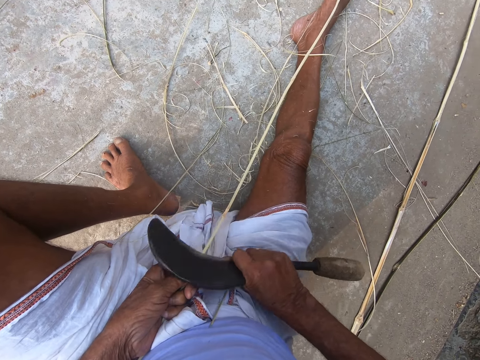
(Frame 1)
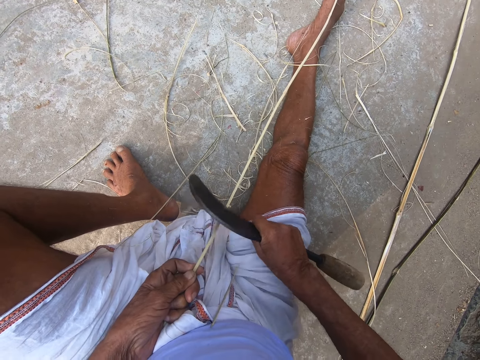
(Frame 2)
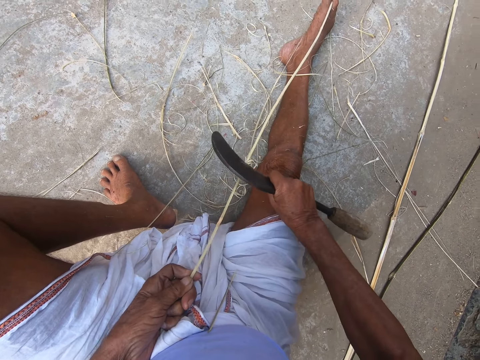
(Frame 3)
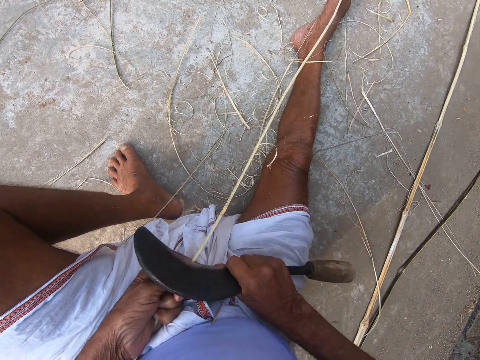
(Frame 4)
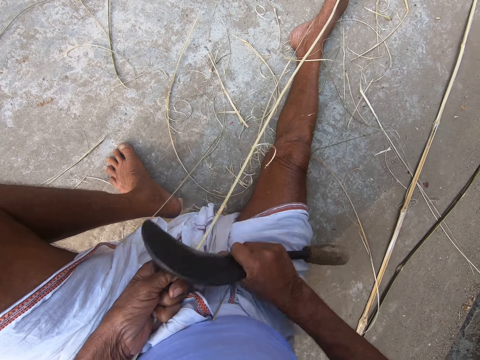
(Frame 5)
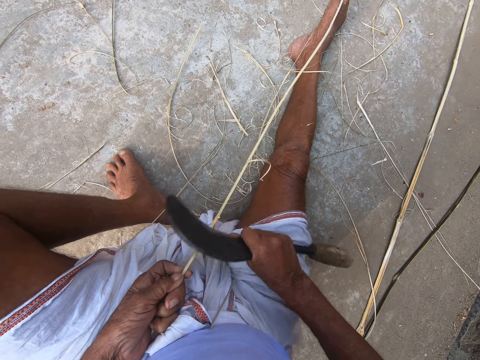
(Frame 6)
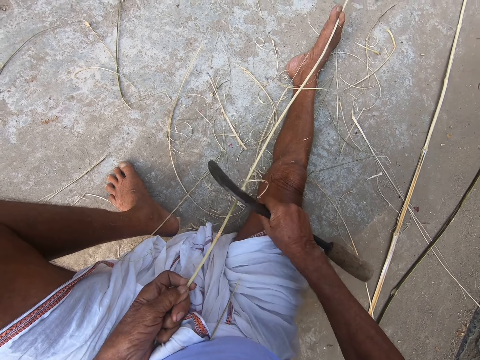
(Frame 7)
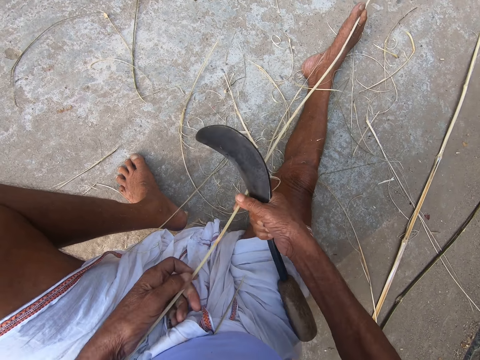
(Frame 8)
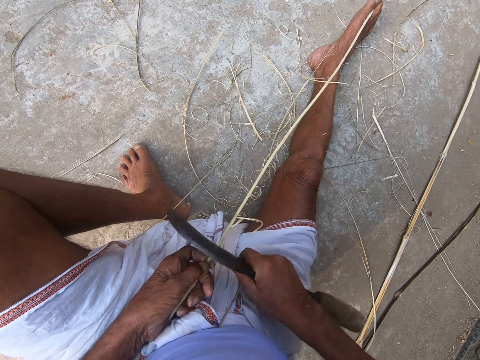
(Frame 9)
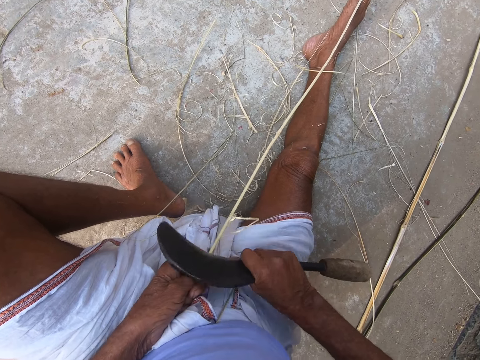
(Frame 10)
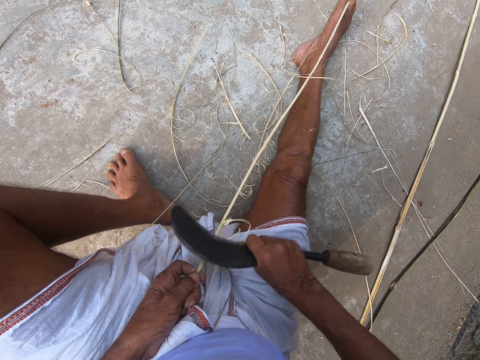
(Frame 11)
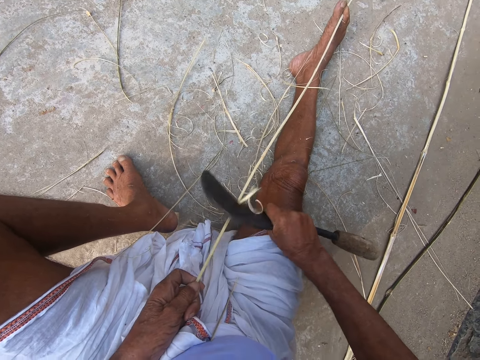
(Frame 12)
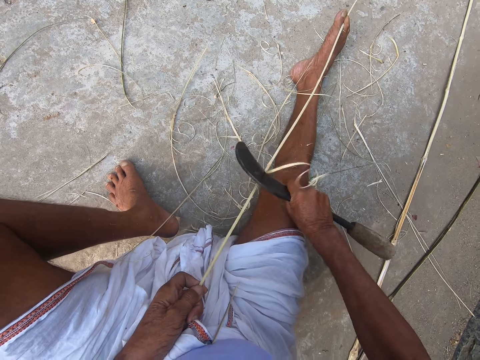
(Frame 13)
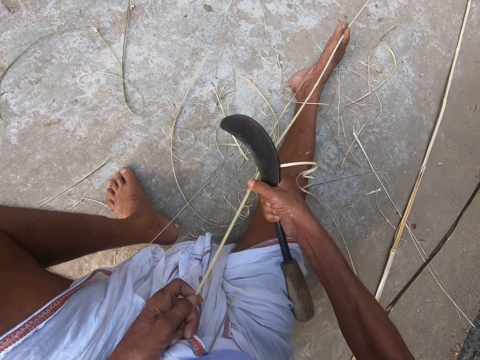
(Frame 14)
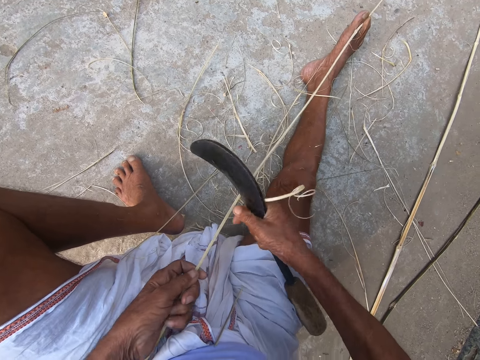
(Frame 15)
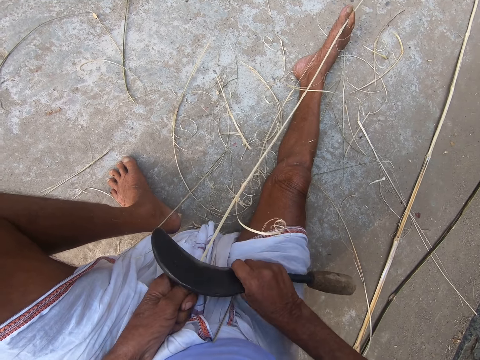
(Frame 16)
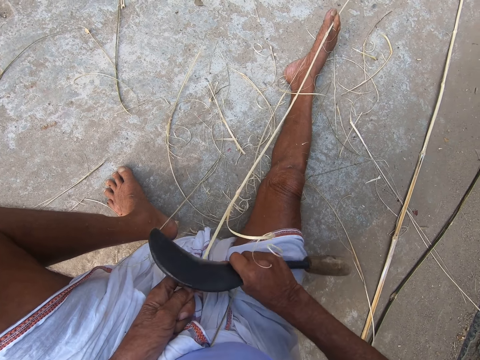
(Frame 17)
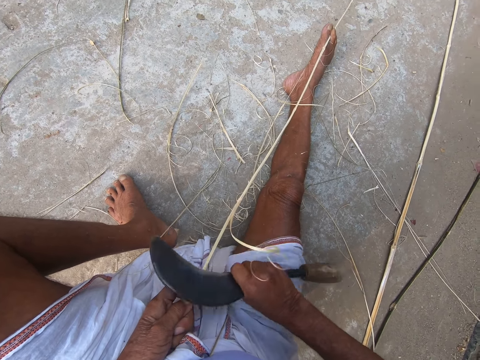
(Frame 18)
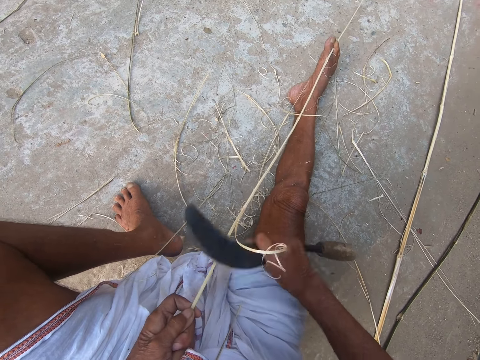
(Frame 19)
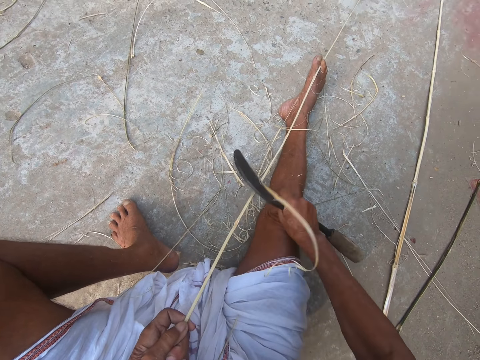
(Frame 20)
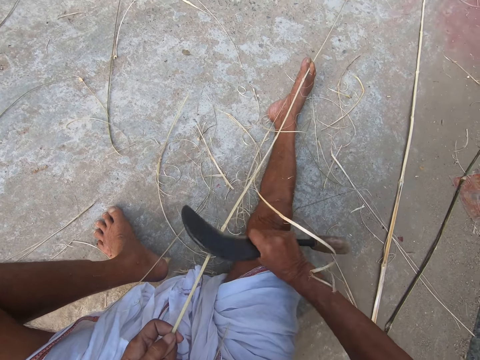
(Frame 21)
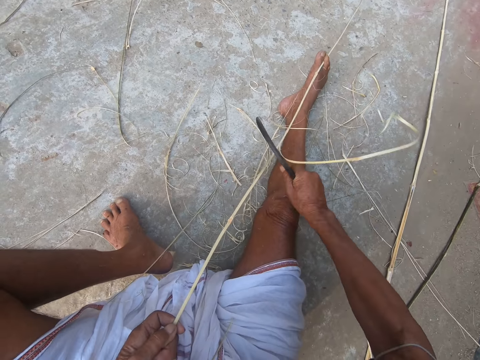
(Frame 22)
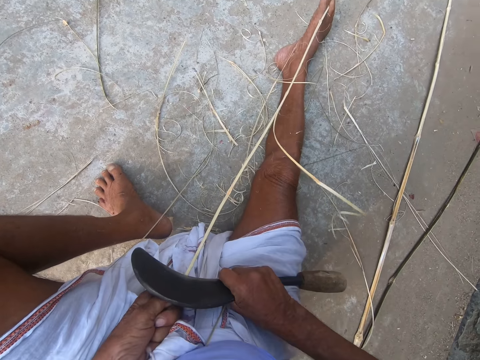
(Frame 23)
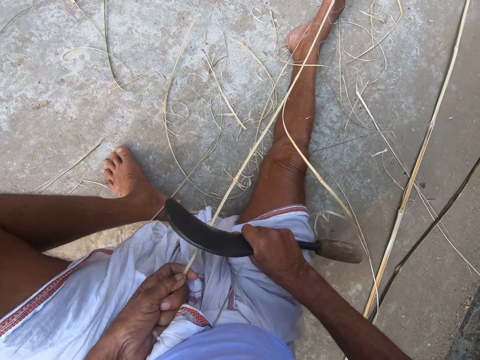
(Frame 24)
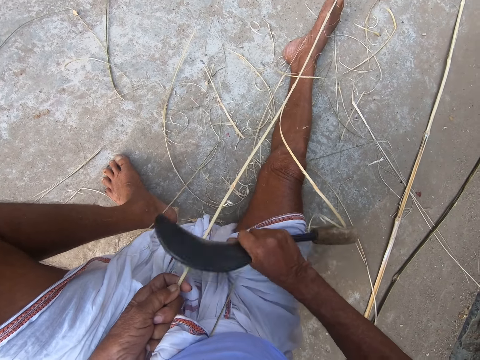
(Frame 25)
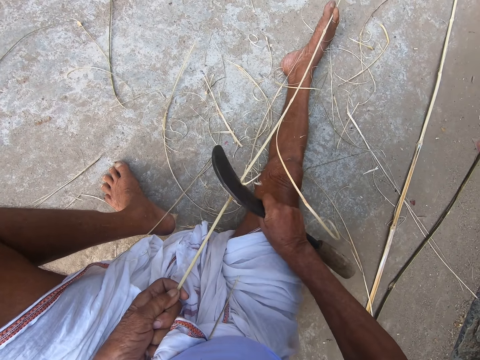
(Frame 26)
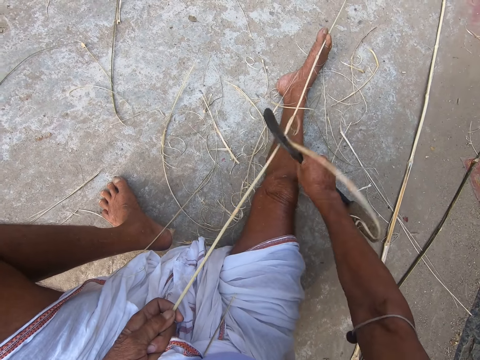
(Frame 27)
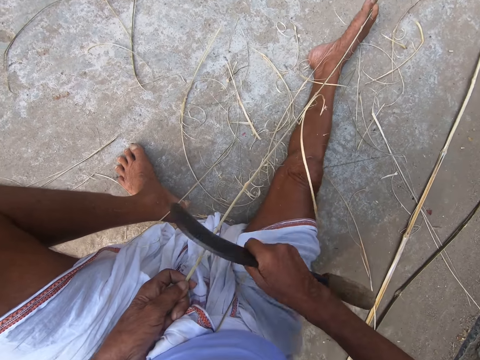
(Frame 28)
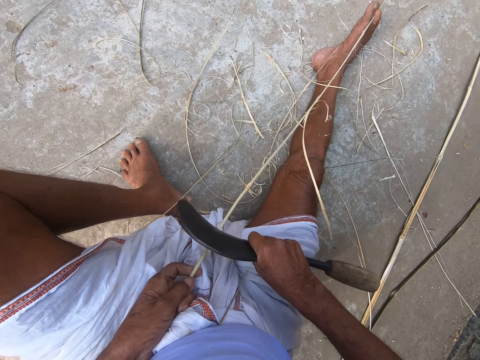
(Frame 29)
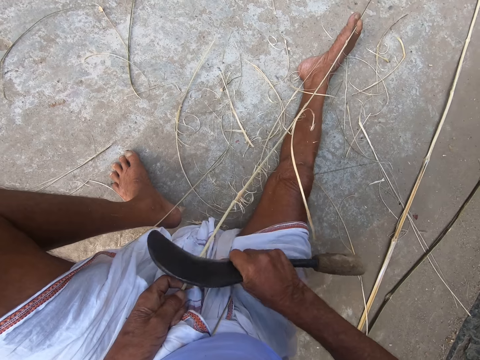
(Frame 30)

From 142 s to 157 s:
The camera wearer scrapes the bamboo stick with the hand sickle in his right hand. He adjusts the bamboo stick with both hands. He scrapes the bamboo stick with the hand sickle in his right hand. He adjusts the bamboo stick with both hands. He scrapes the bamboo stick with the hand sickle in his right hand.

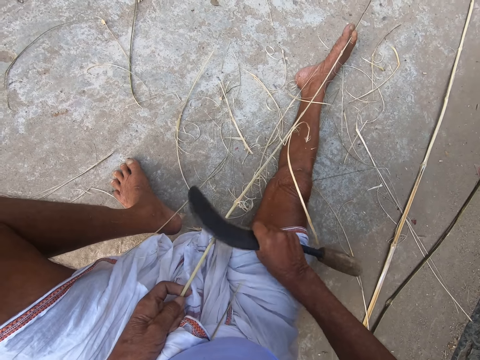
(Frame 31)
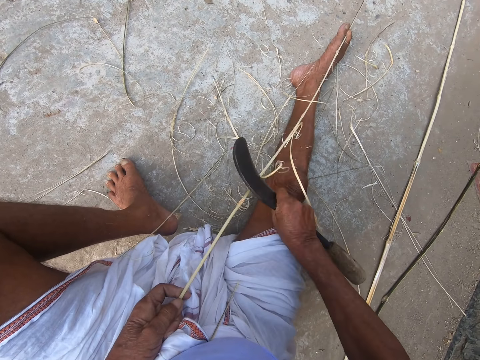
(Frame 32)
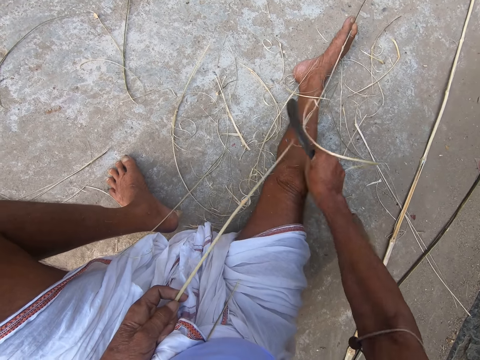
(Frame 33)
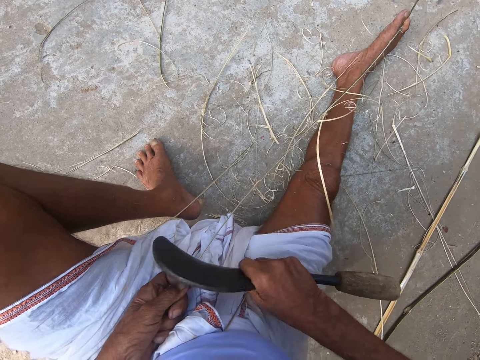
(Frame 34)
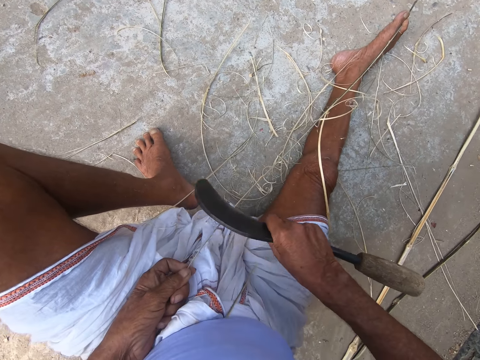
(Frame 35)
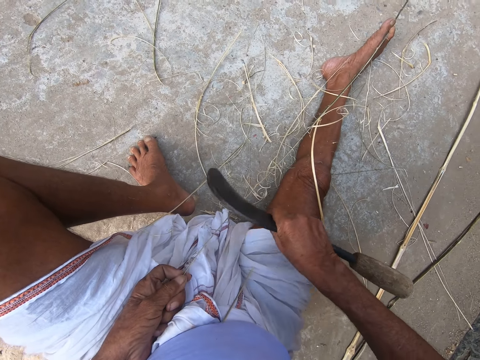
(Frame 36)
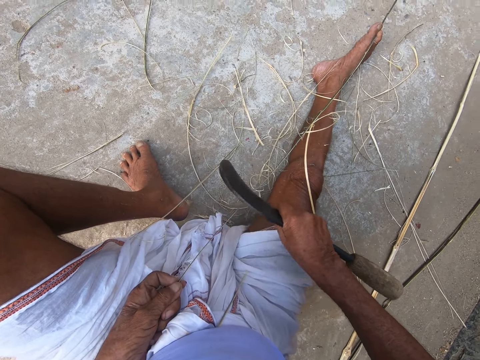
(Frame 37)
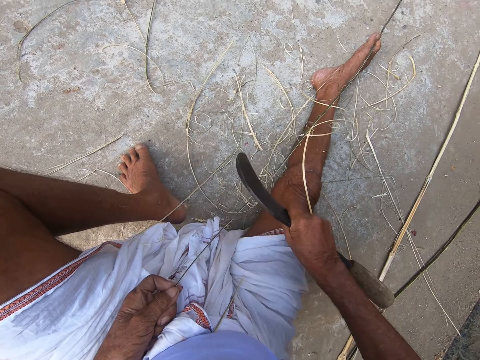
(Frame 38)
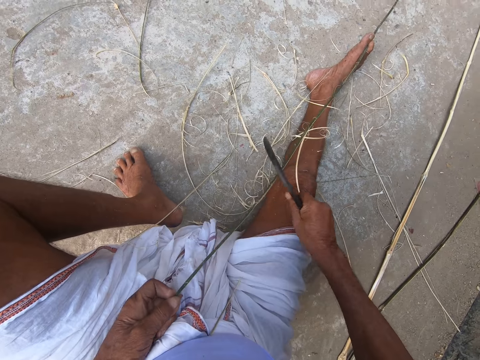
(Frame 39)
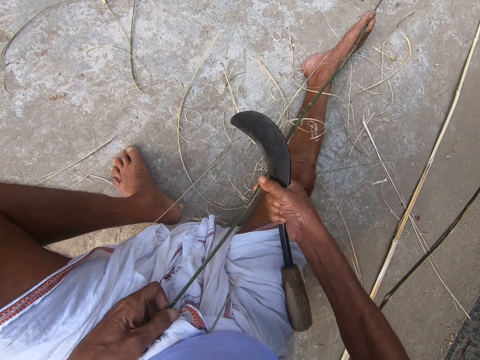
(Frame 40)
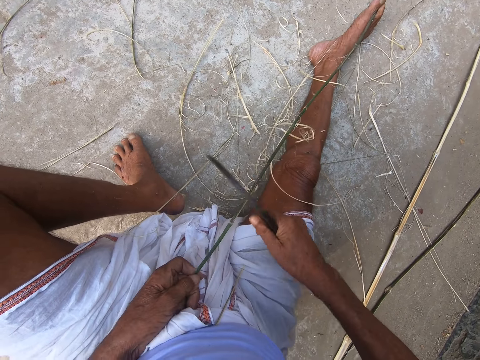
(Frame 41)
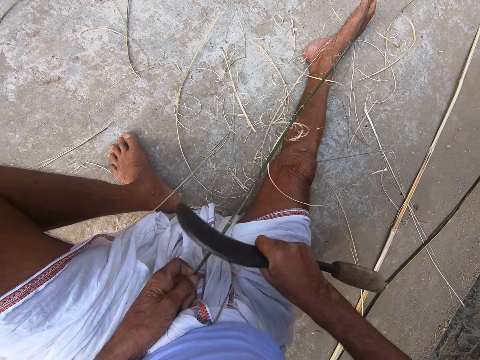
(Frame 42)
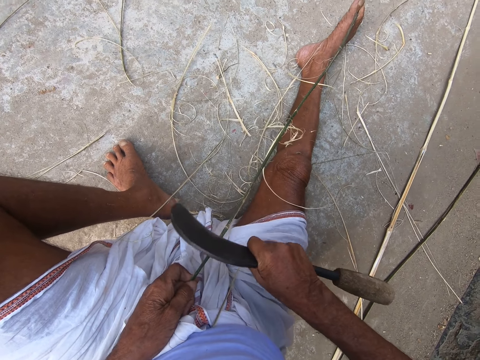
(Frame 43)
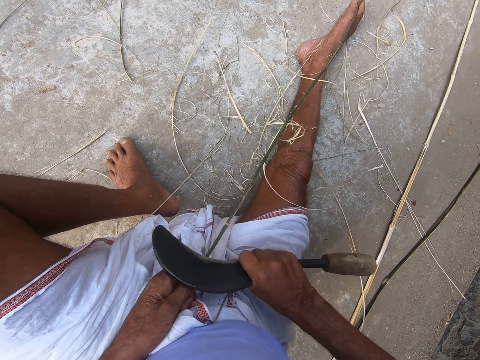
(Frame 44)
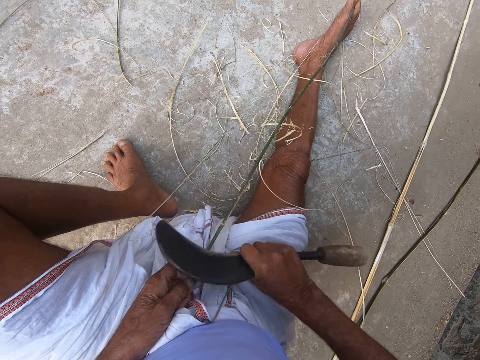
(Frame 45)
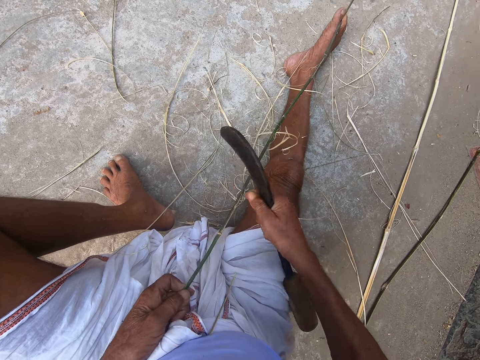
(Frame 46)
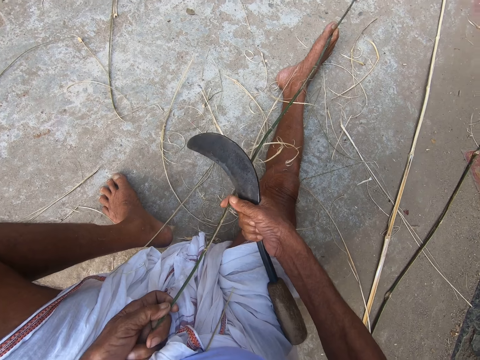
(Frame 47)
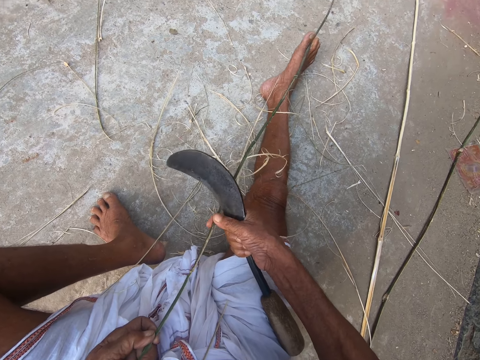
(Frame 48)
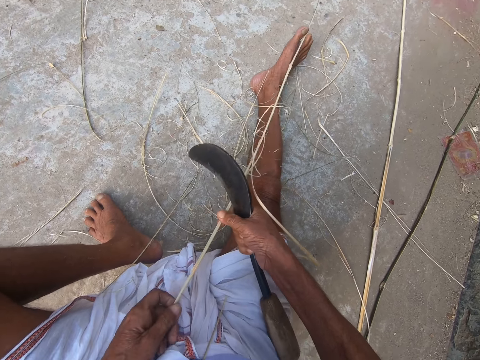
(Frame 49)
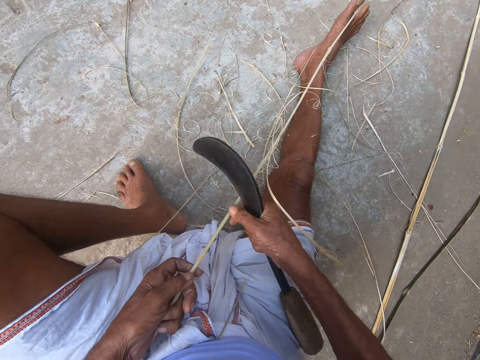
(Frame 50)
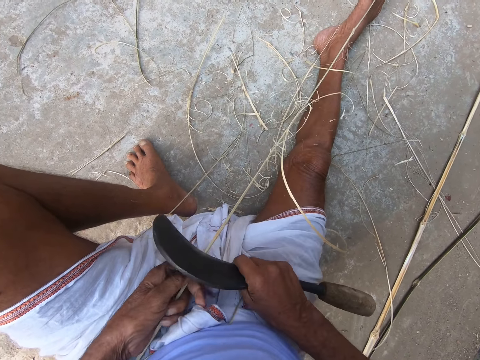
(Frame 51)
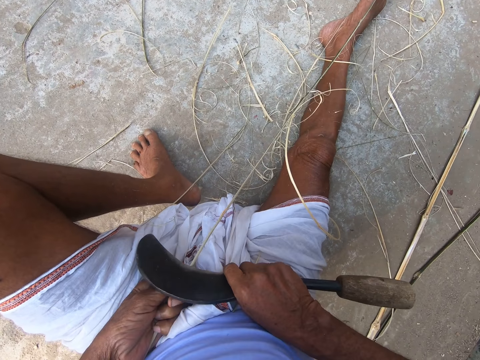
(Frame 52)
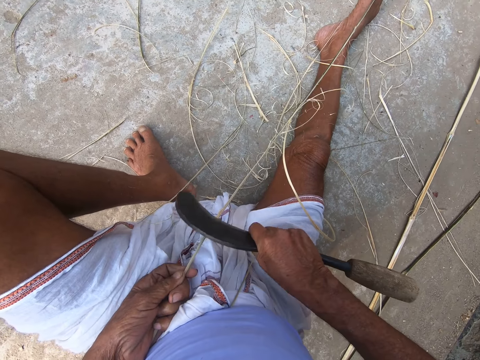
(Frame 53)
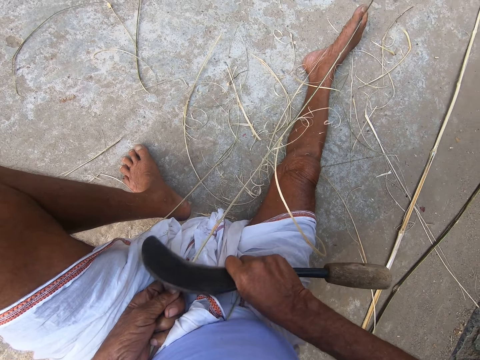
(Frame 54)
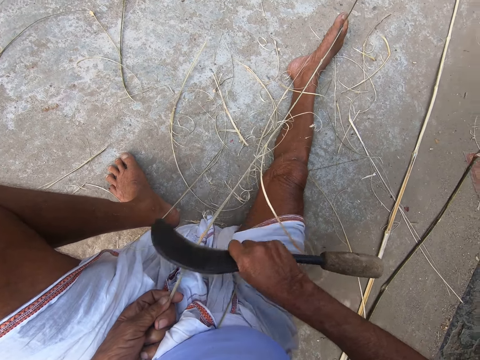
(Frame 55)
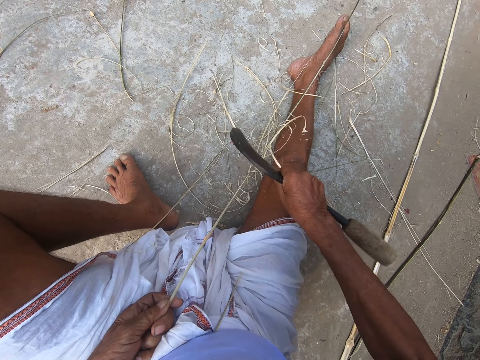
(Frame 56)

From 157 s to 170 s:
The camera wearer adjusts the bamboo stick with both hands. He scrapes the bamboo stick with the hand sickle in his right hand. He adjusts the bamboo stick with both hands. He scrapes the bamboo stick with the hand sickle in his right hand.
